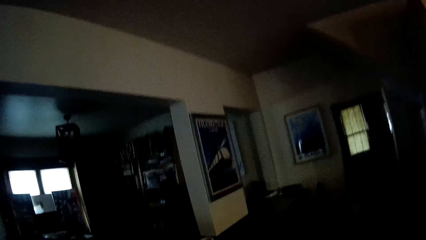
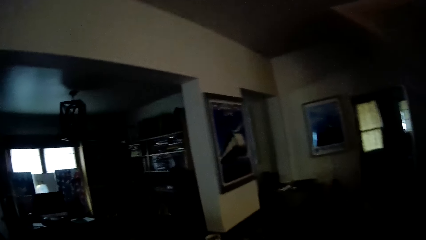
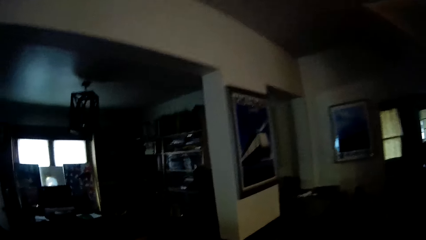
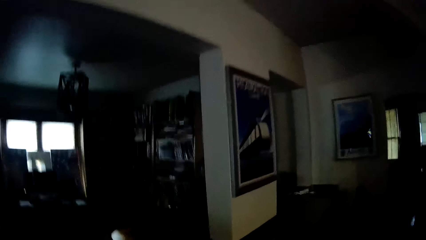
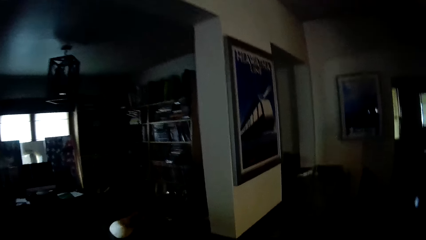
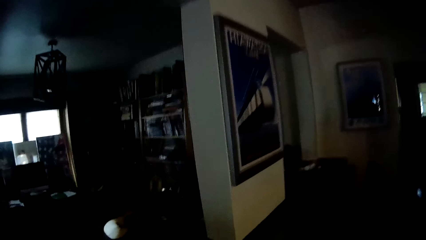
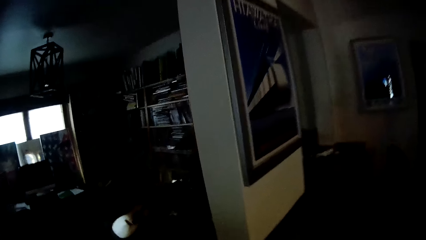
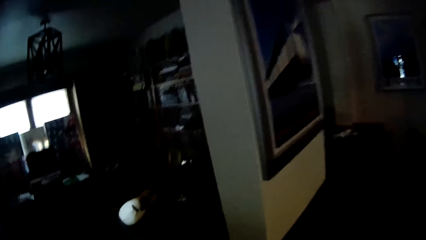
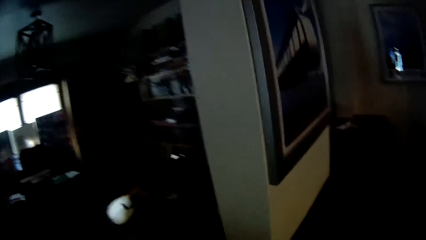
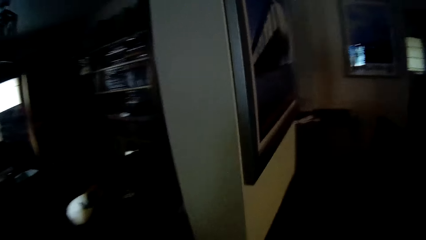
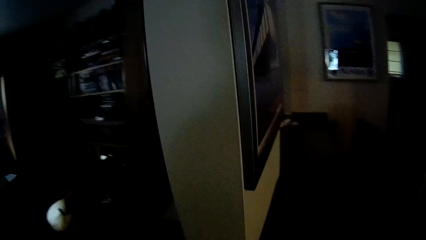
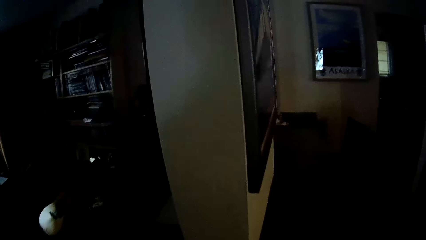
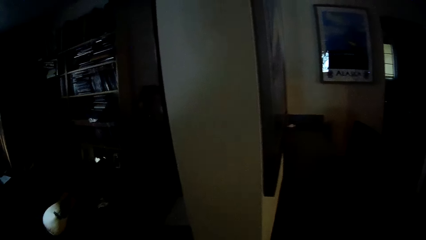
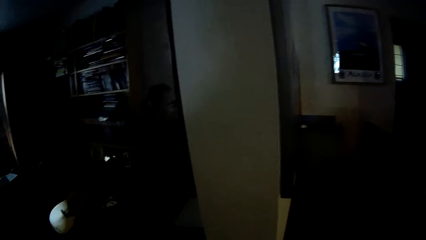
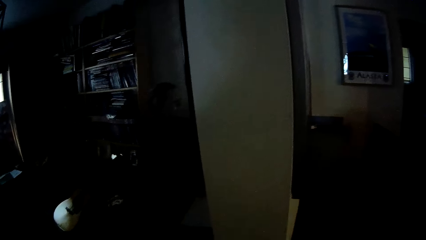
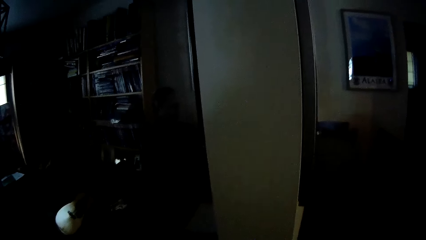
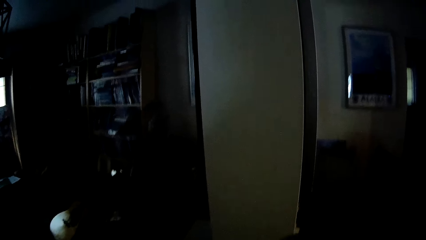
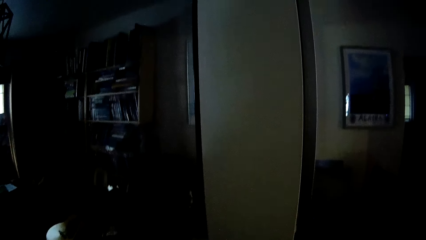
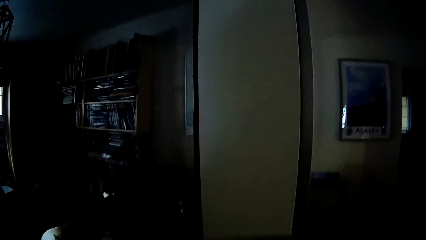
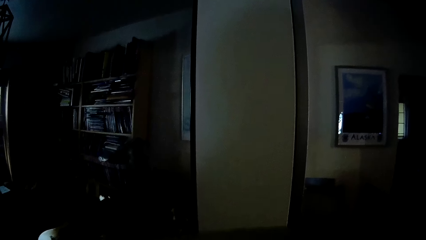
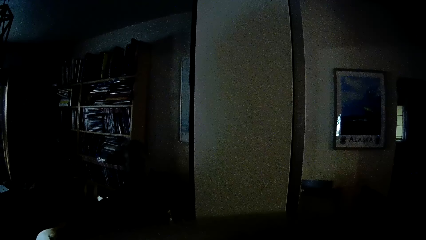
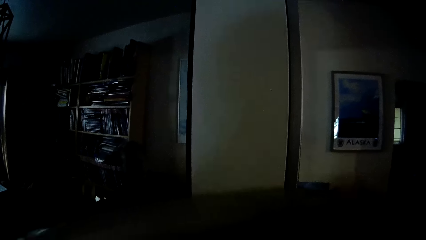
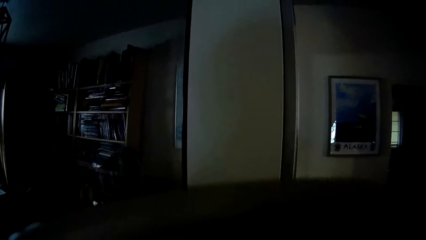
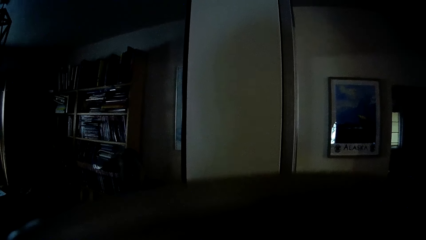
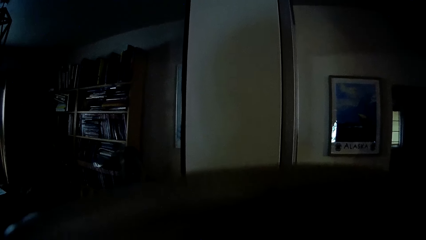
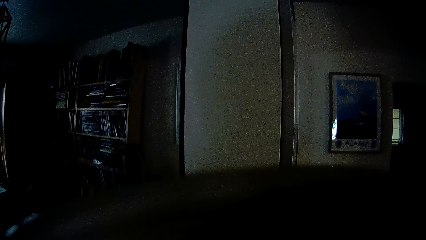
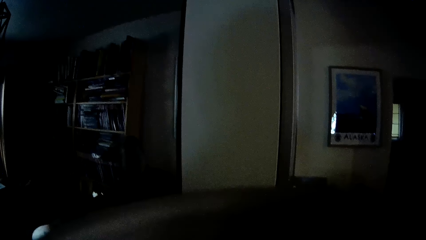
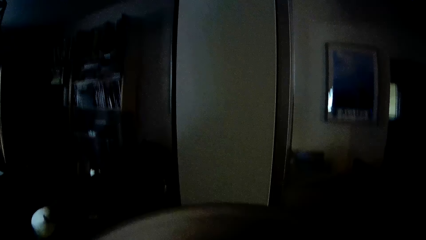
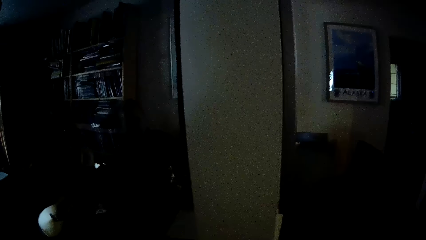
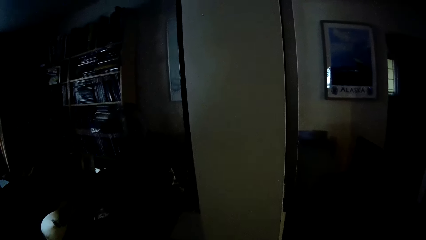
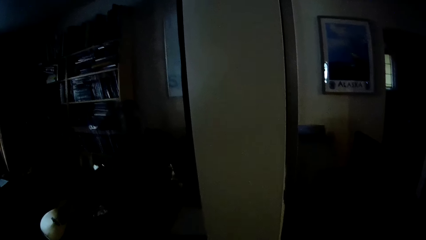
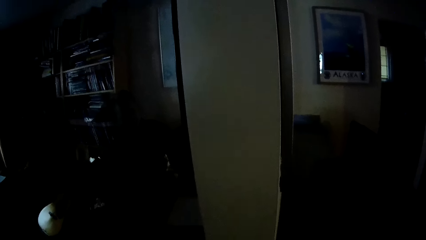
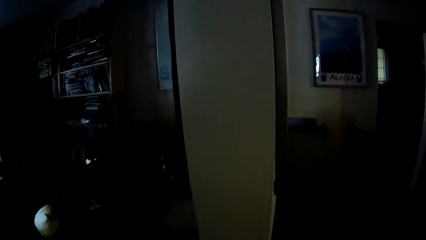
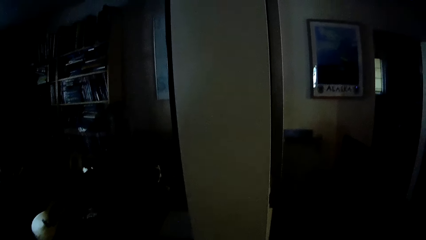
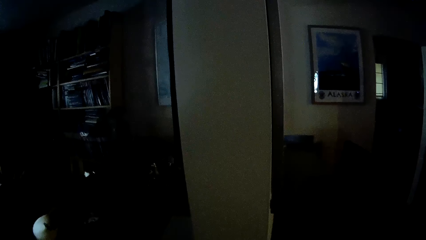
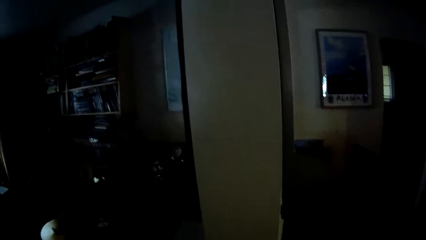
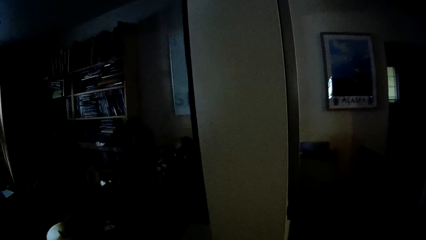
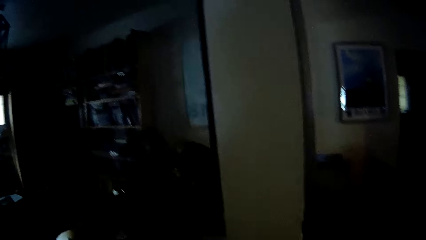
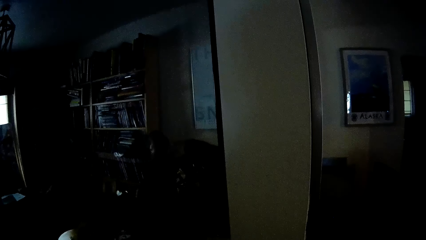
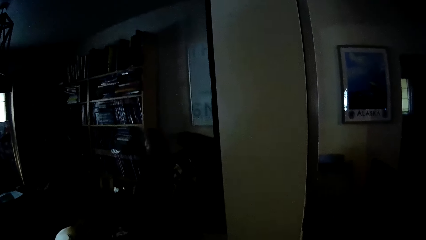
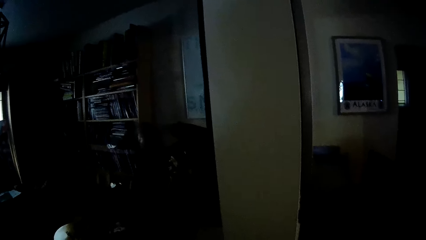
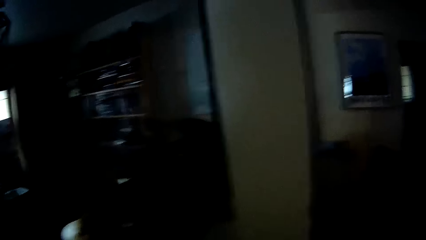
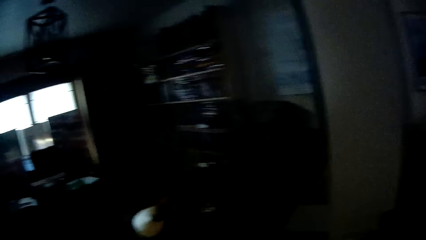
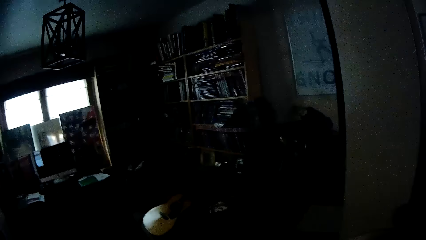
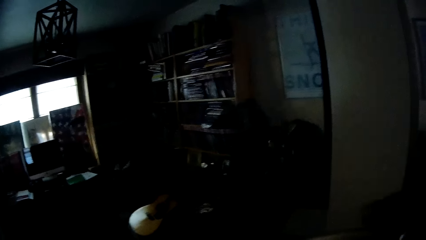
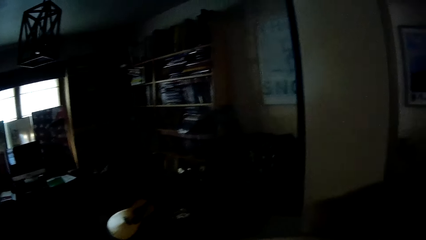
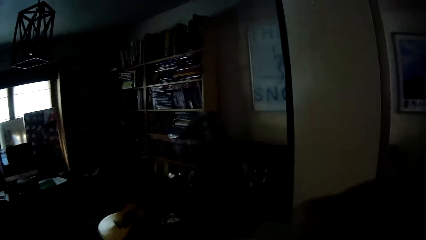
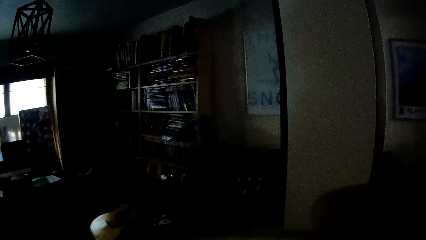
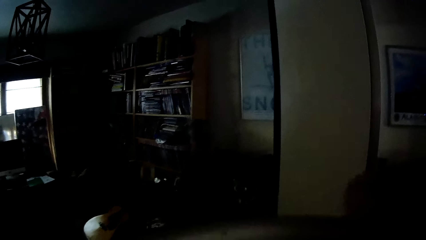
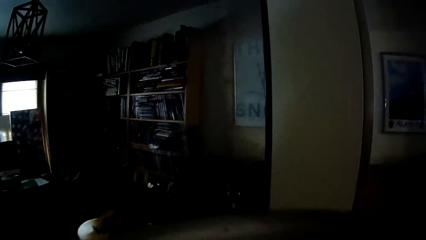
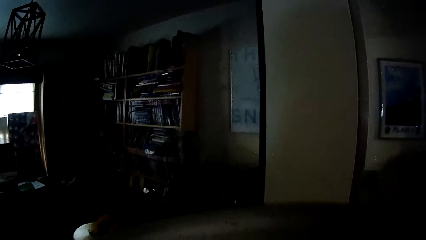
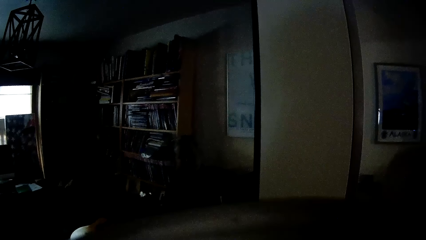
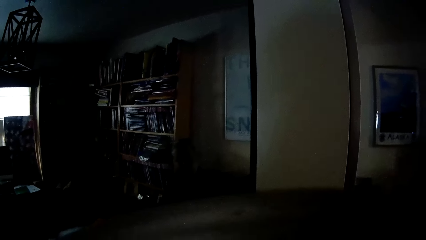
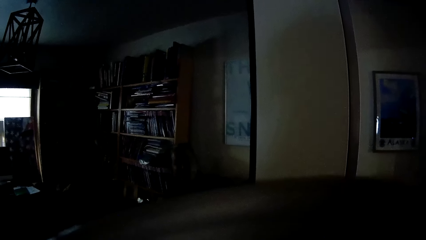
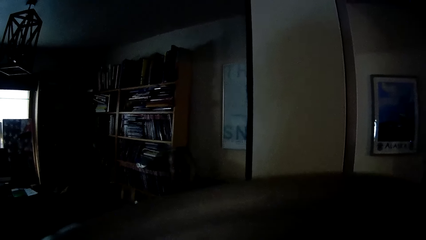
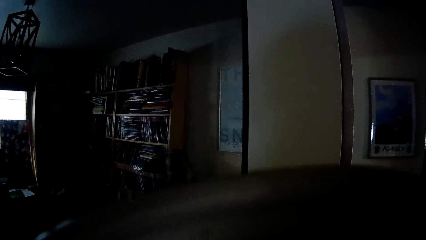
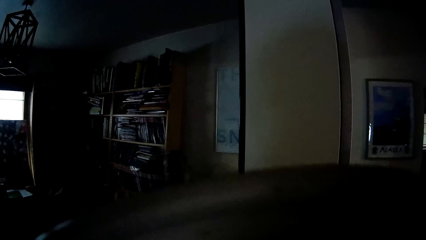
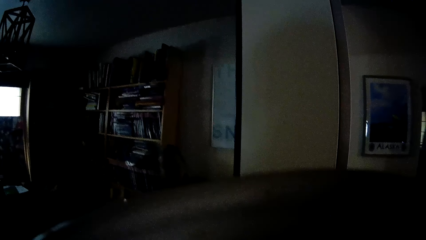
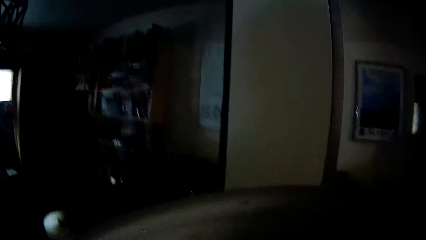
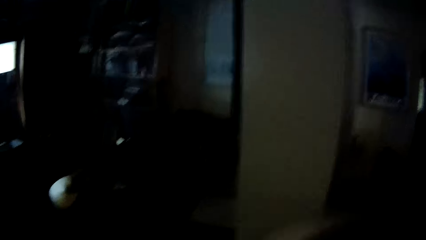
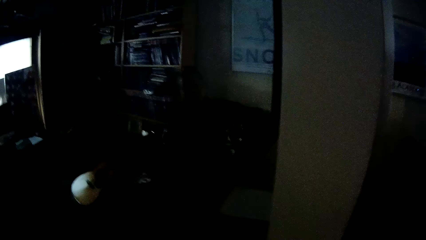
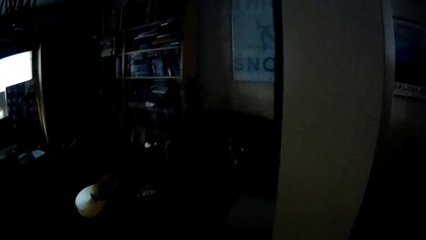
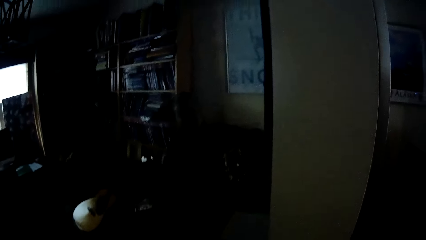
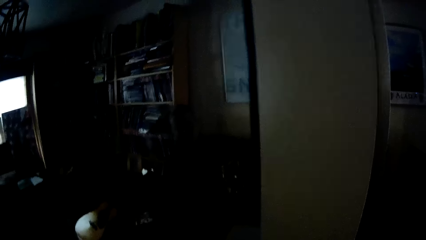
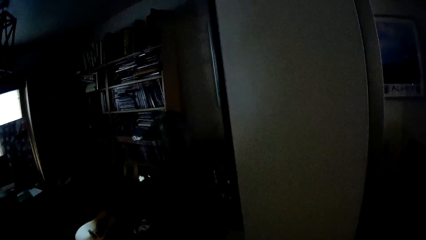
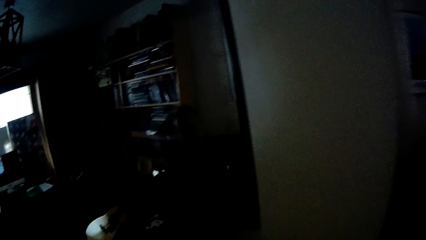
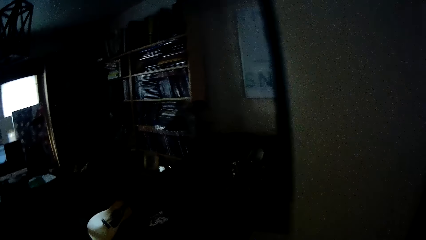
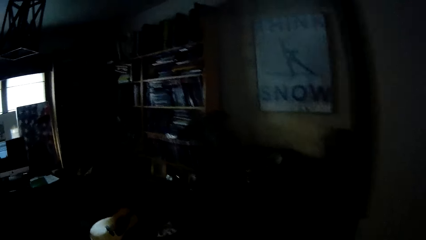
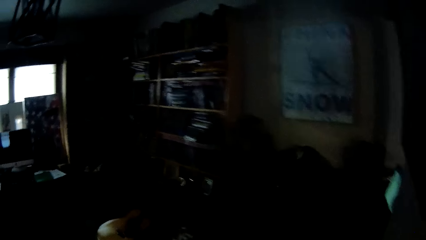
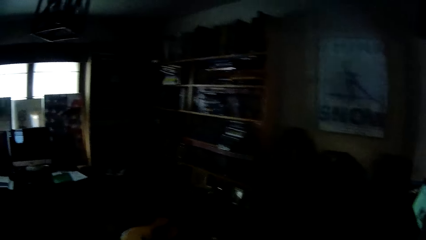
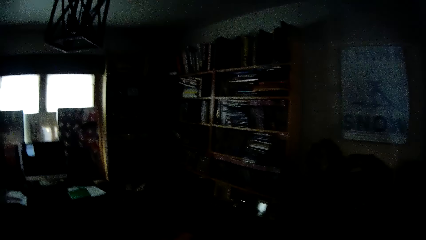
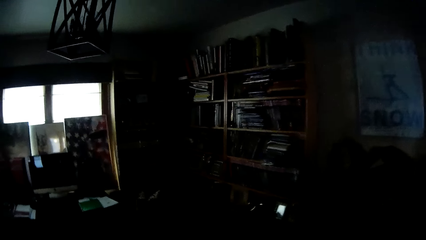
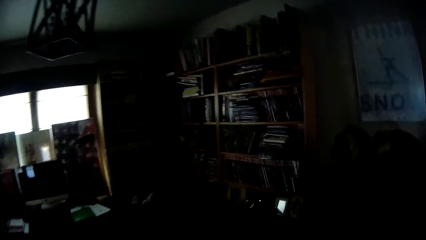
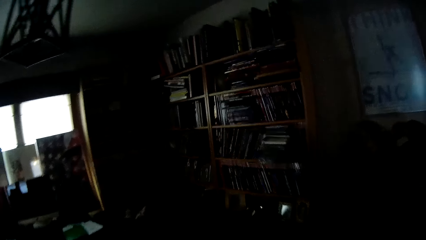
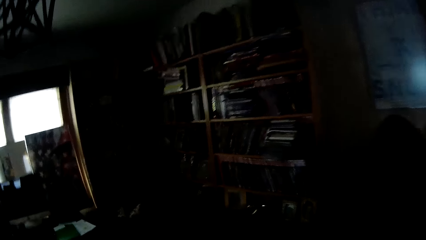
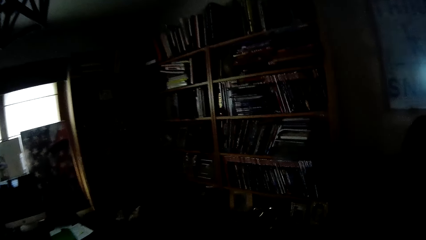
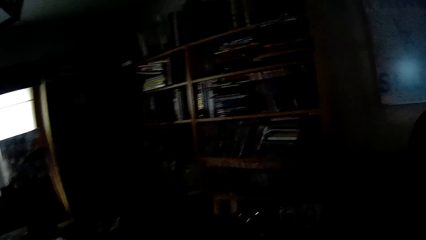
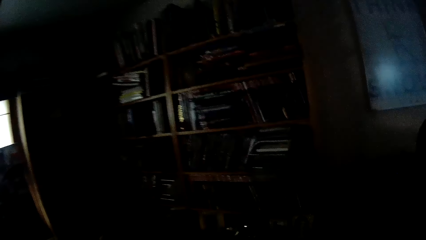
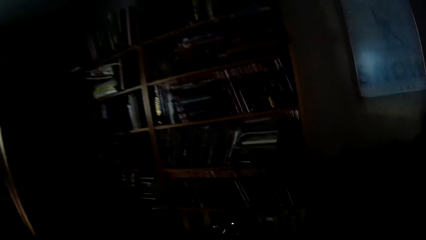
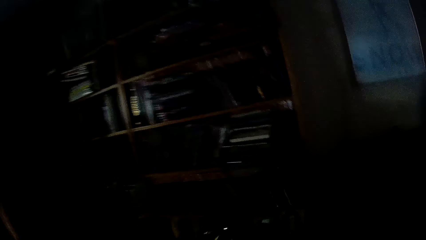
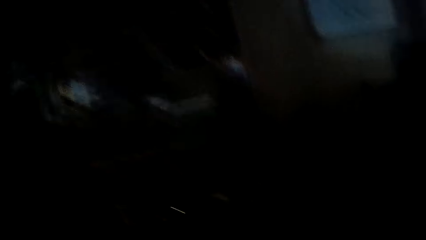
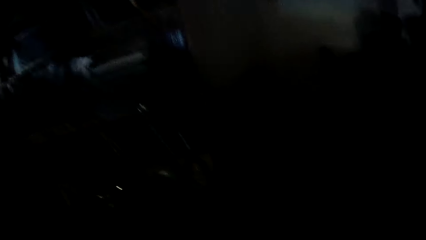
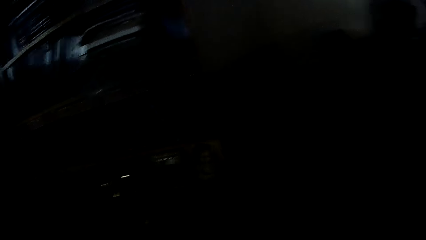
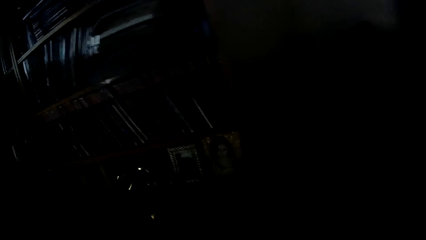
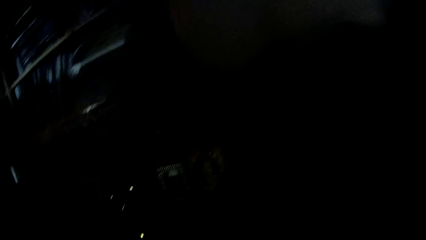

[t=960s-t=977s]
The camera wearer drinks from the cup. They stare at a person, stare at the person, and drink from the cup. They stare at the person. They walk around the house.
